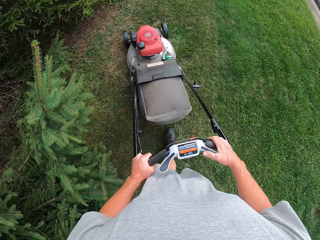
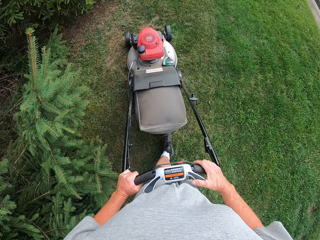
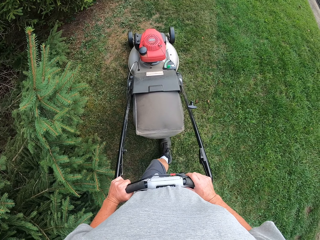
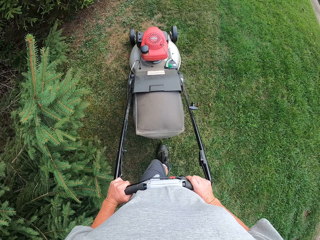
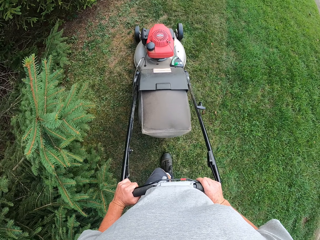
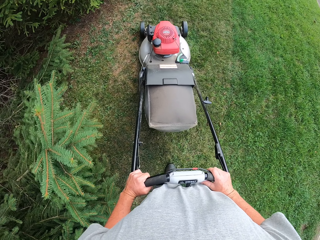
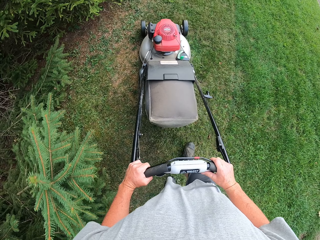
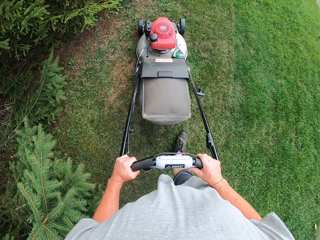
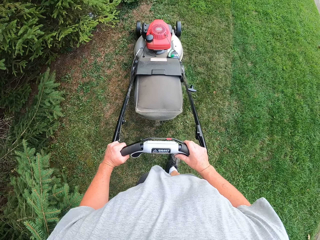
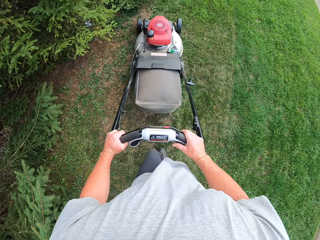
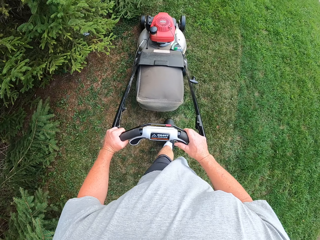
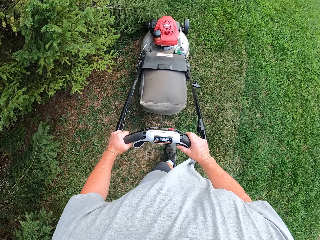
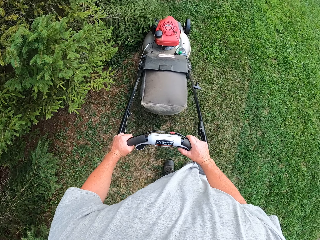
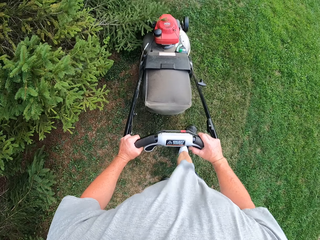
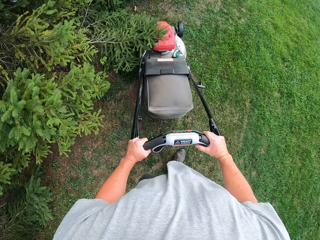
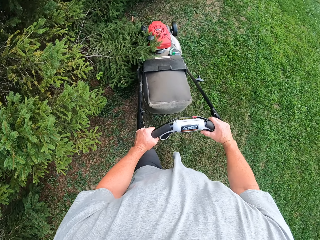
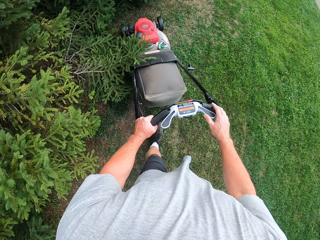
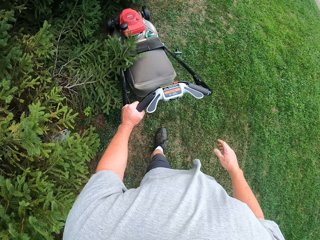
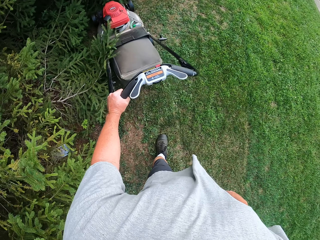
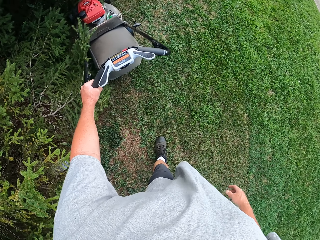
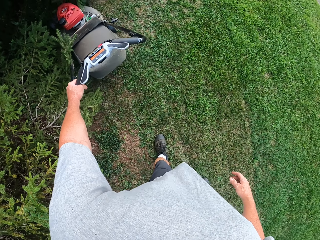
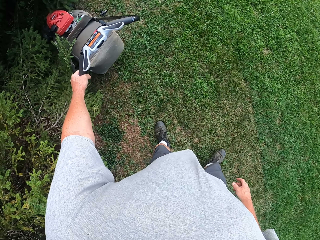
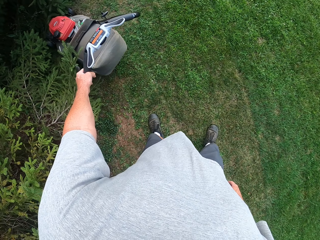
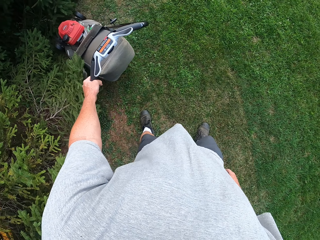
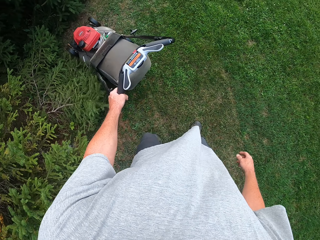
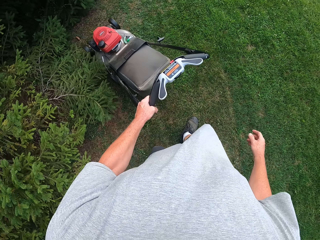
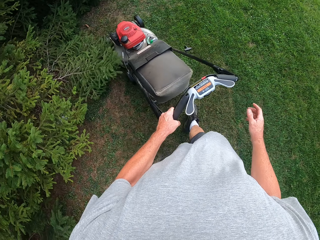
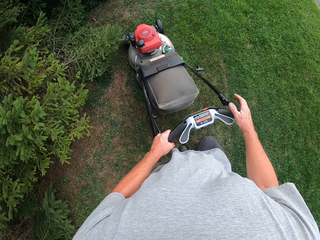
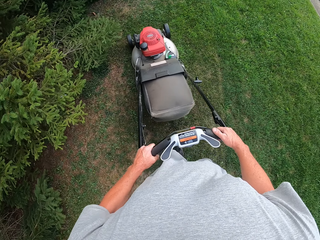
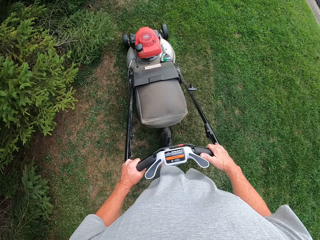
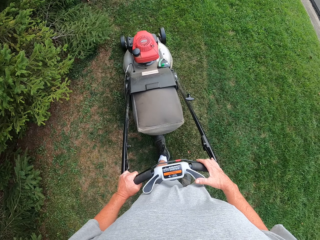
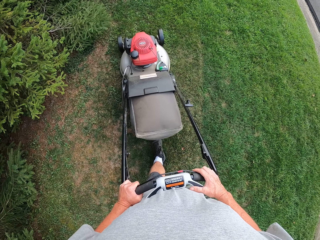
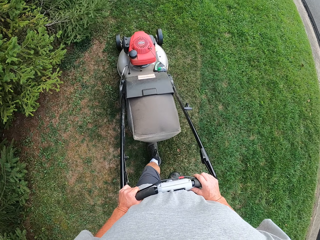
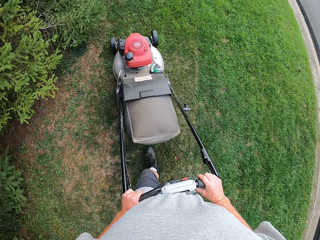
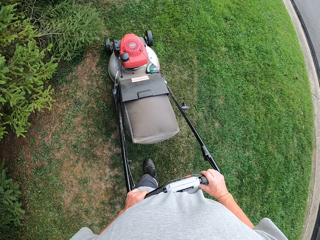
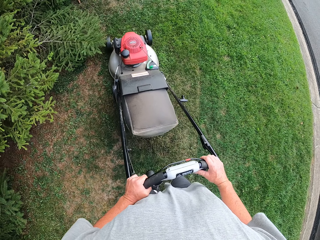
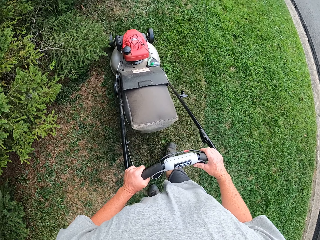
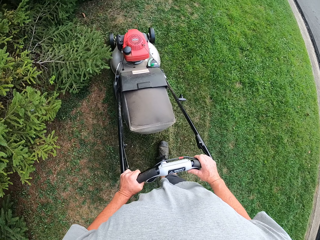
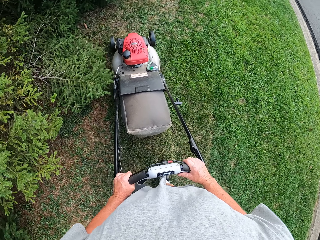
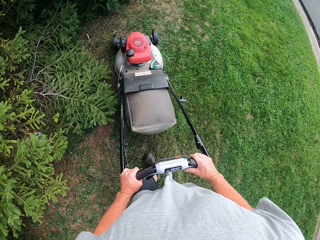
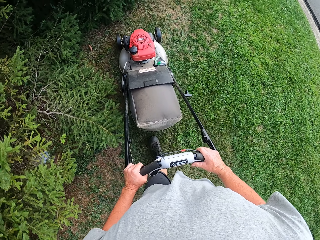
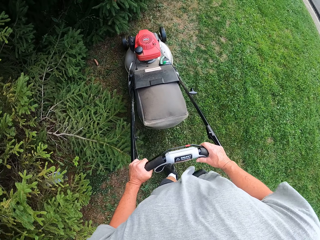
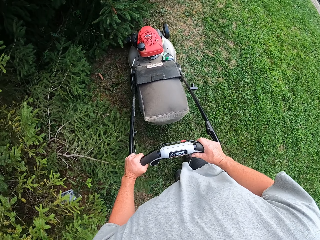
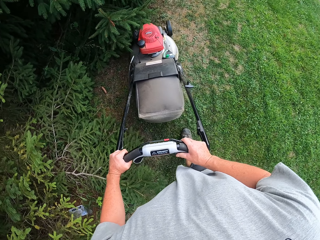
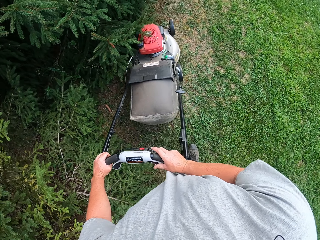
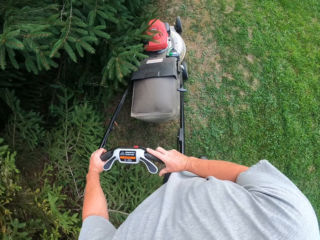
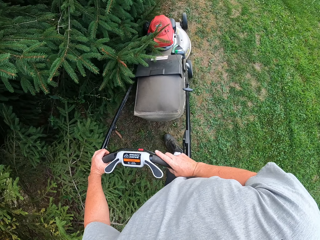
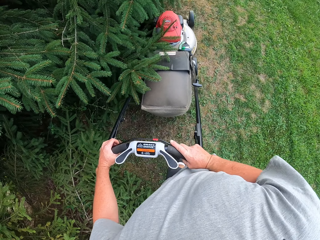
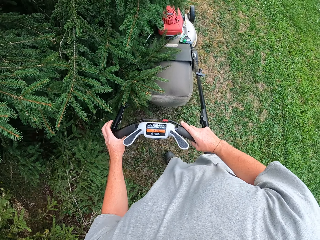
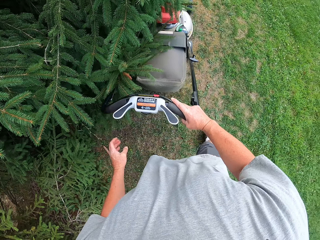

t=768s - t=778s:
The camera wearer mows the lawn with a lawn mower. They move the lawn mower backwards. They mow the lawn with the lawn mower.

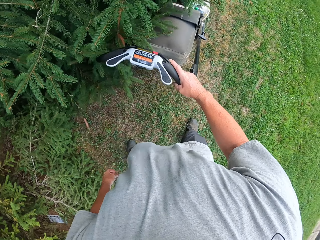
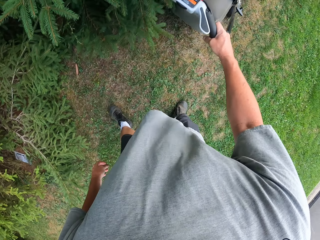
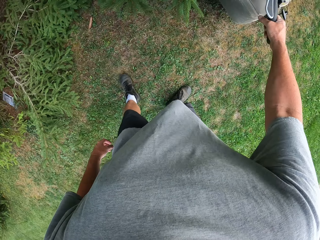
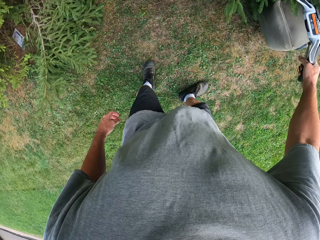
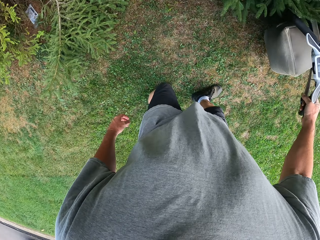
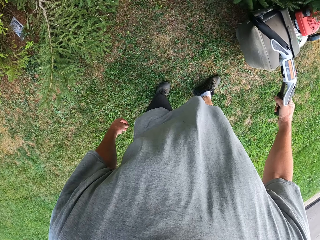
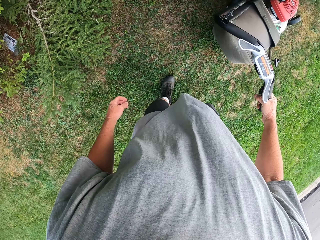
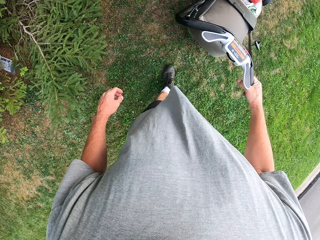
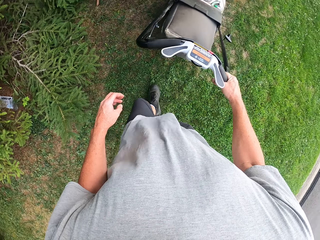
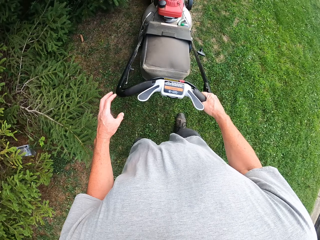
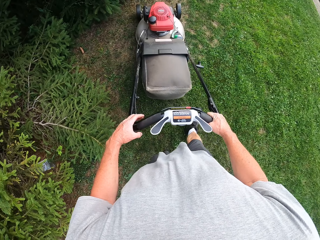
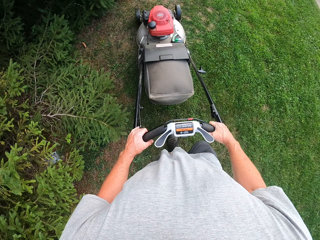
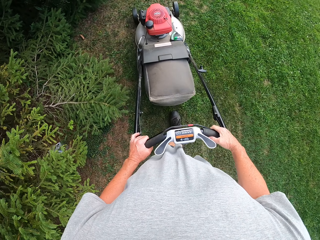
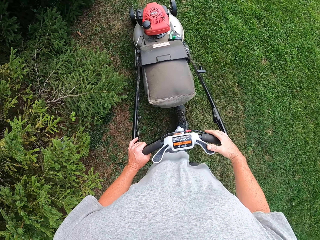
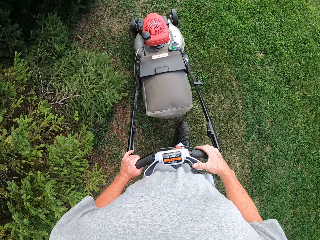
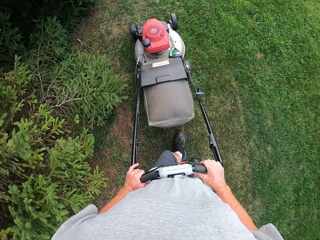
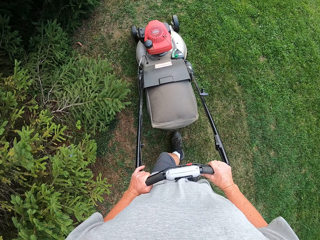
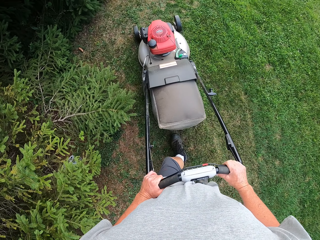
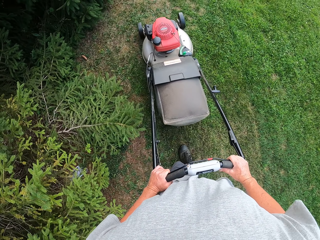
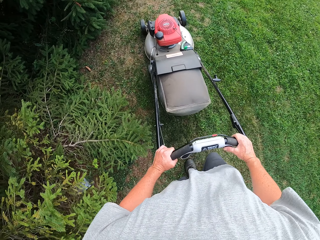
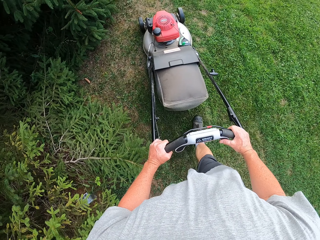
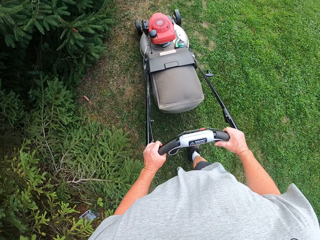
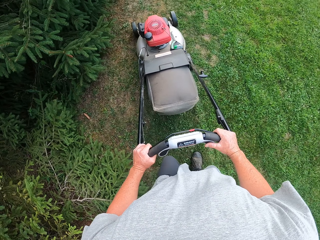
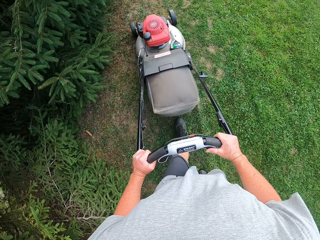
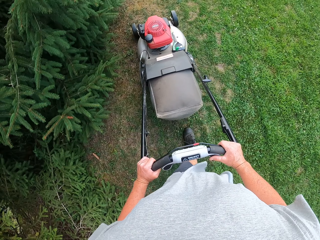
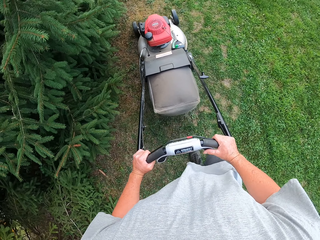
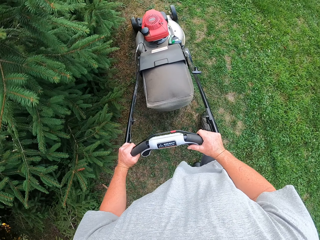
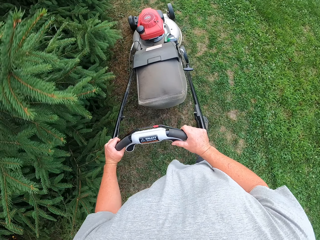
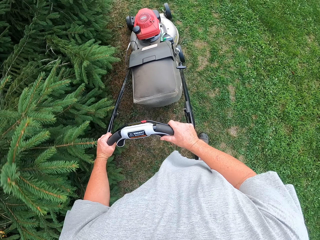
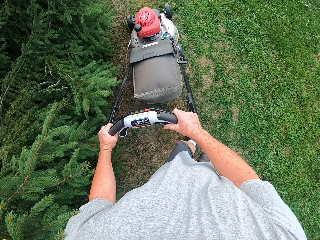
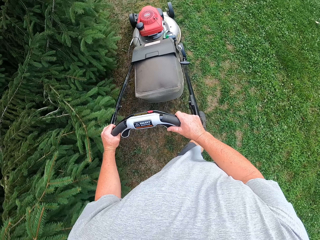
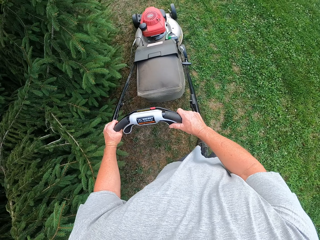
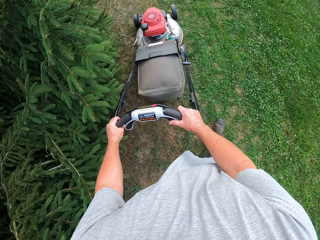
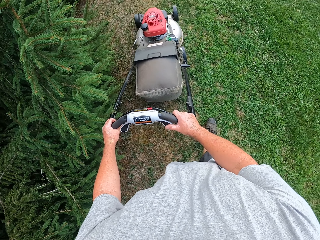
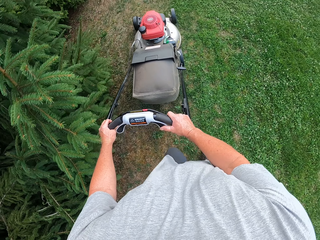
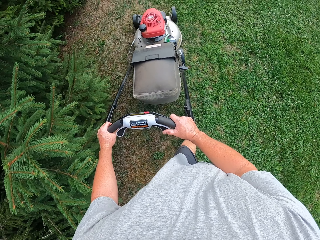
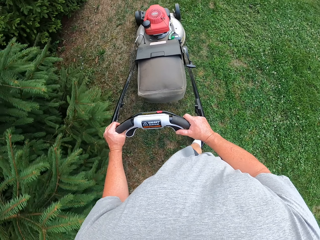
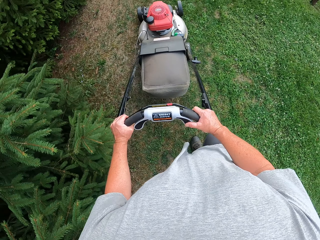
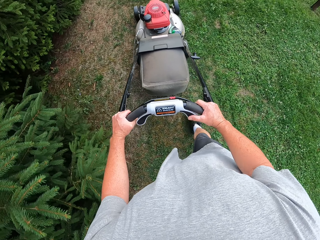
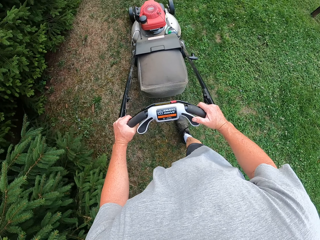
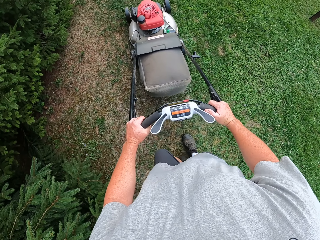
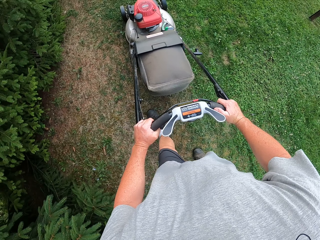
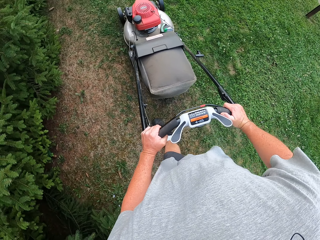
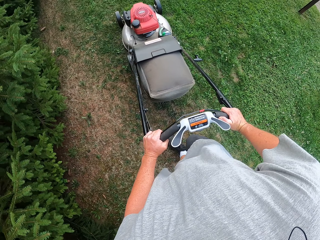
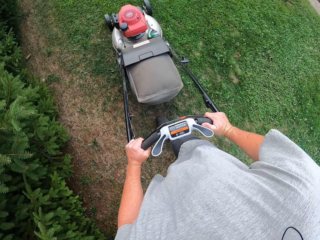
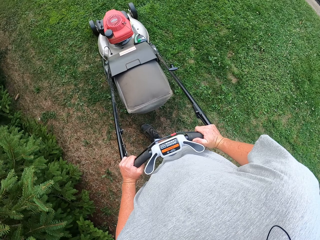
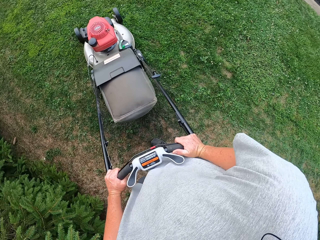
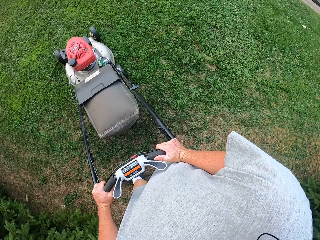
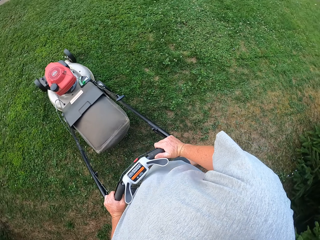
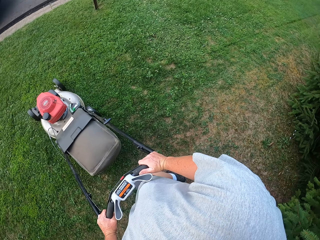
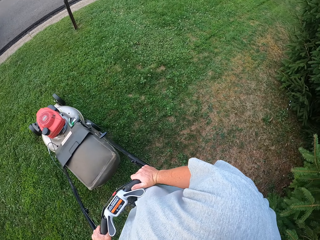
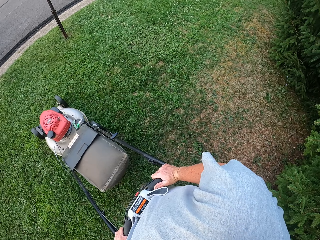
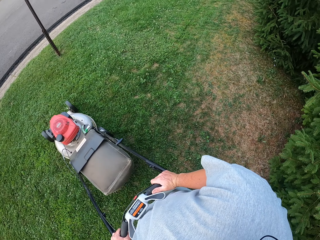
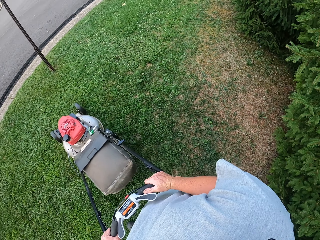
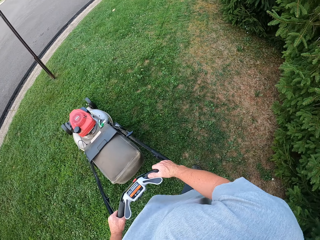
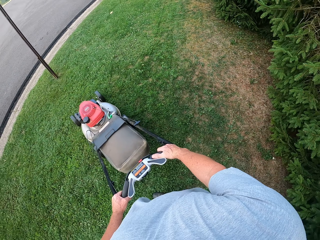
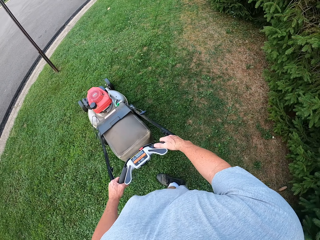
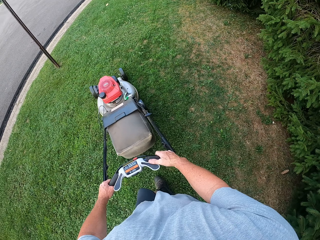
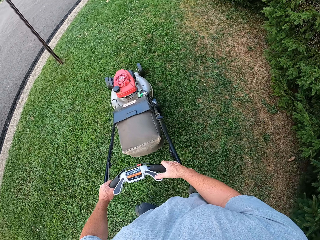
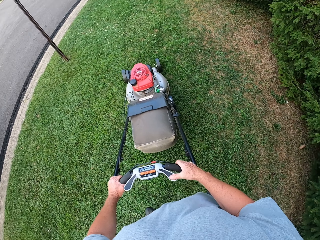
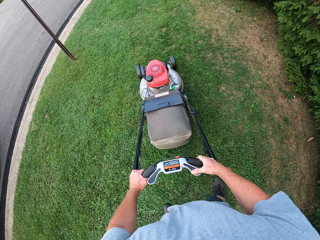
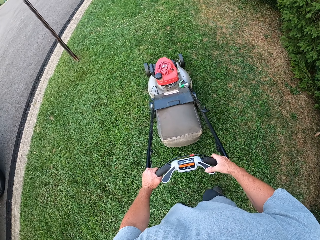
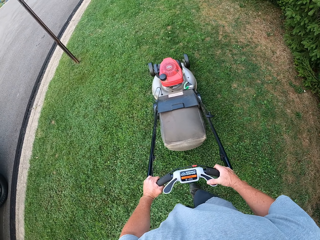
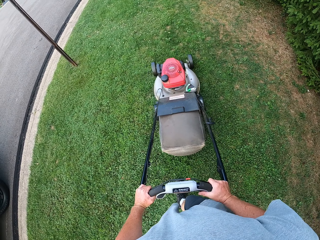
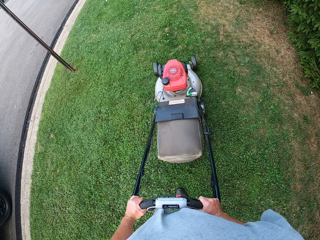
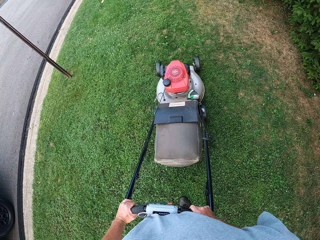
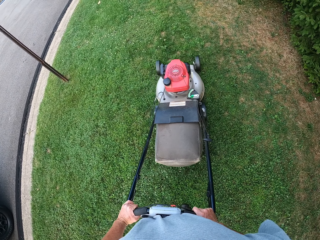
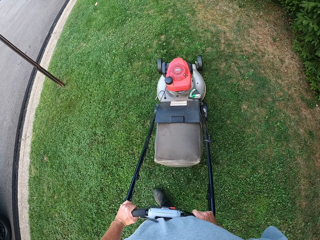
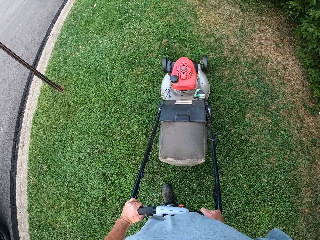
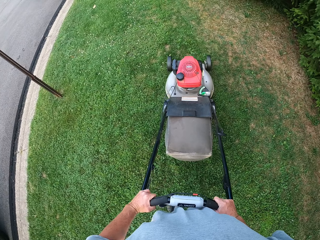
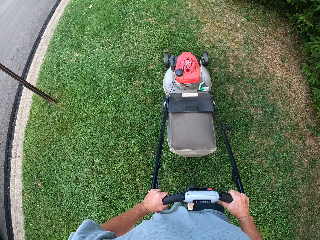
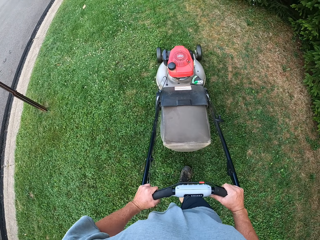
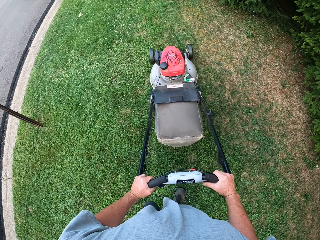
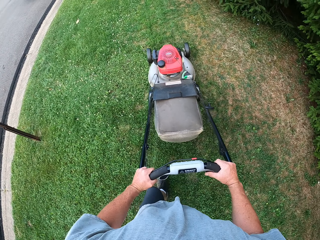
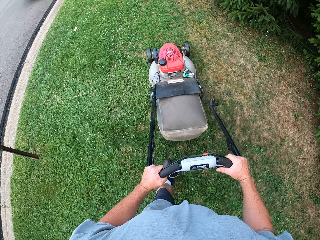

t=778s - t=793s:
The camera wearer moves a lawn mower backwards. They mow the lawn with the lawn mower. They turn around. They mow the lawn with the lawn mower.
